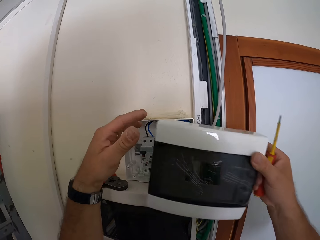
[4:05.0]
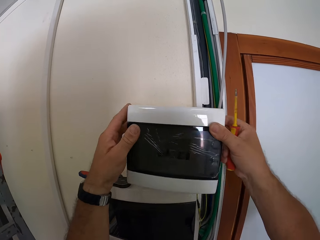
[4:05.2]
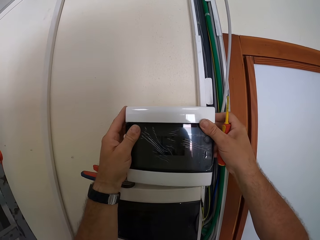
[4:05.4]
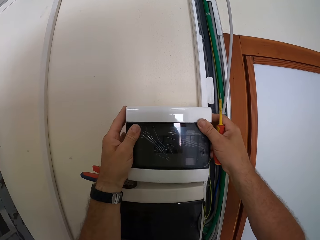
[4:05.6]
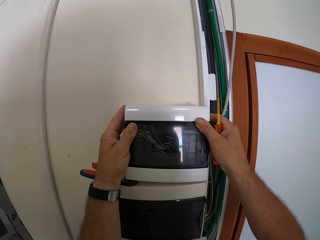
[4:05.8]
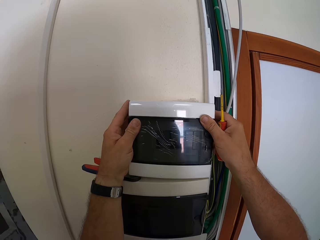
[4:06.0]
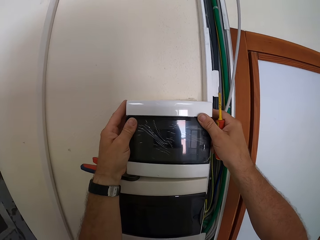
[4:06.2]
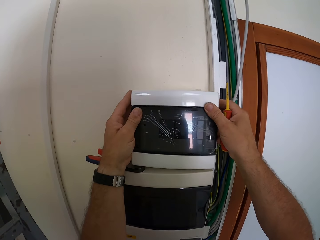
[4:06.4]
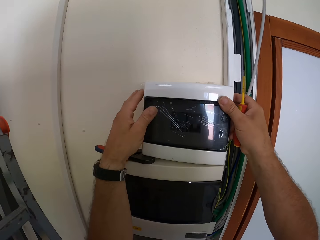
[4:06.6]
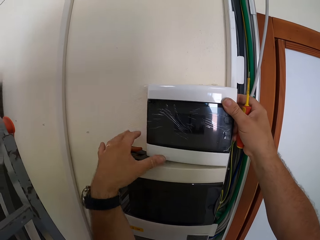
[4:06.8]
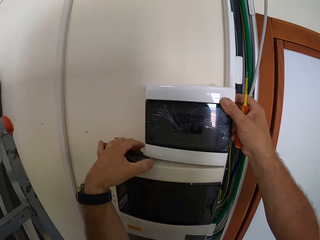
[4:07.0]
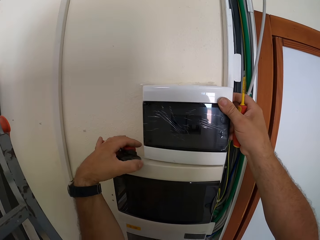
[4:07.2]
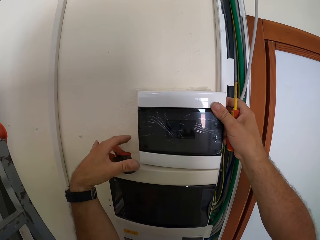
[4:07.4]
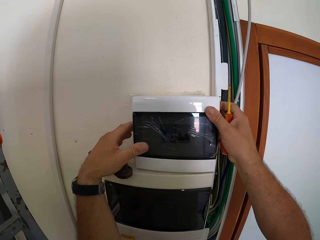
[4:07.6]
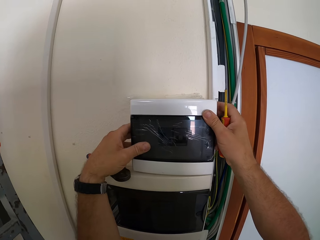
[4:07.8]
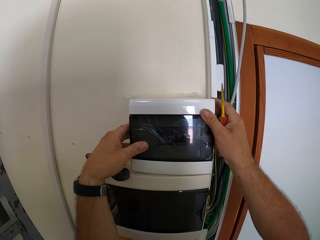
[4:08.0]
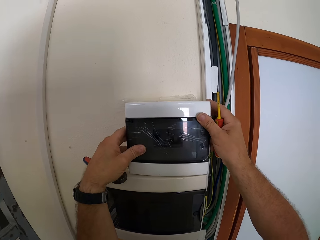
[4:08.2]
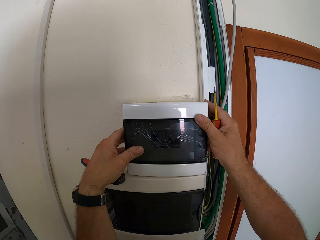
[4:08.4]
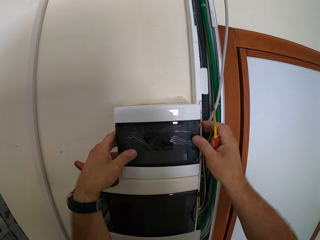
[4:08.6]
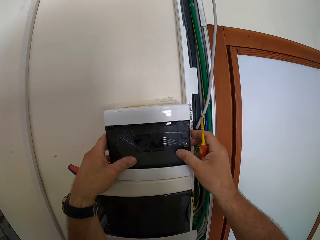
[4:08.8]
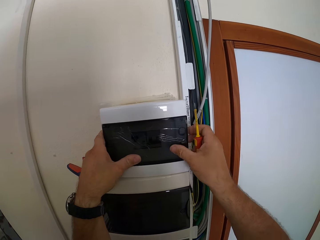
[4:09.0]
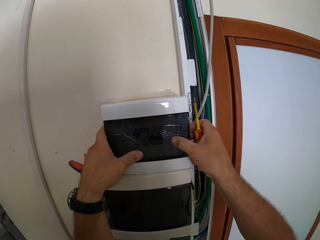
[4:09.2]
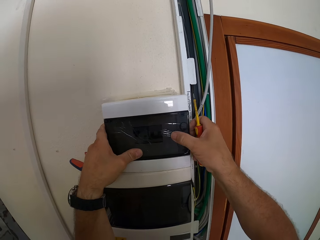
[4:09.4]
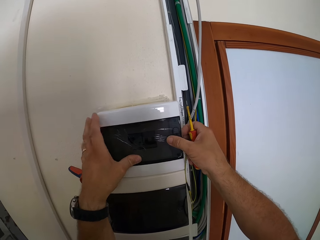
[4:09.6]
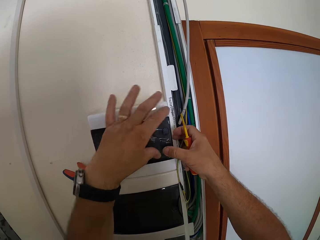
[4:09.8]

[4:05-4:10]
The camera wearer covers the circuit box. He moves the clipping tool with his left hand.

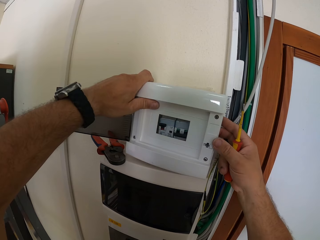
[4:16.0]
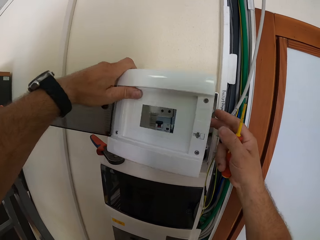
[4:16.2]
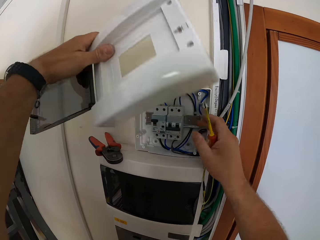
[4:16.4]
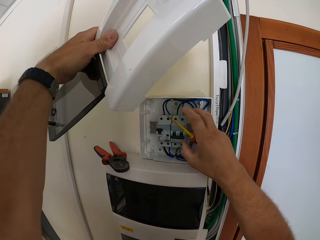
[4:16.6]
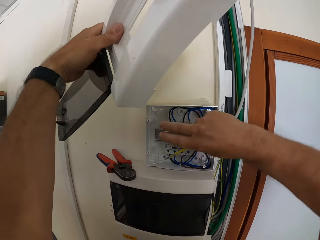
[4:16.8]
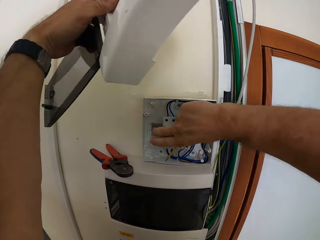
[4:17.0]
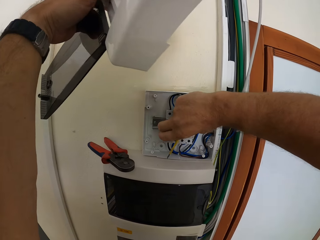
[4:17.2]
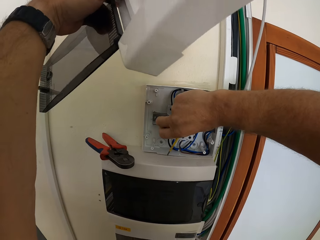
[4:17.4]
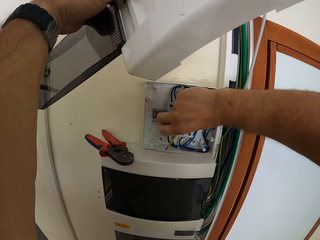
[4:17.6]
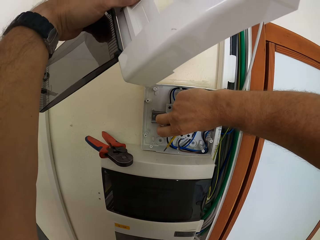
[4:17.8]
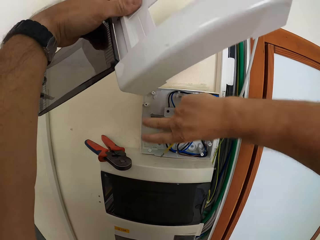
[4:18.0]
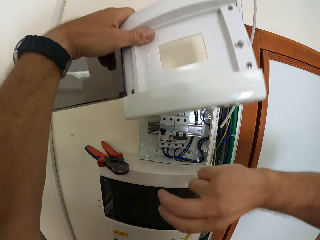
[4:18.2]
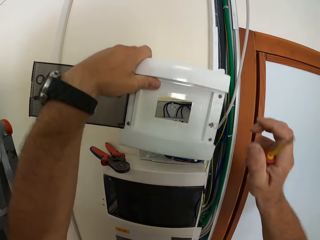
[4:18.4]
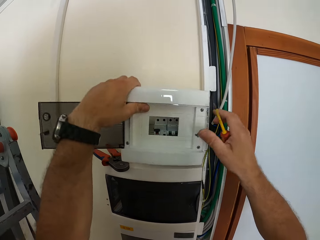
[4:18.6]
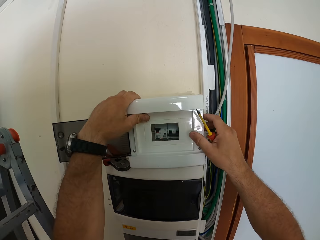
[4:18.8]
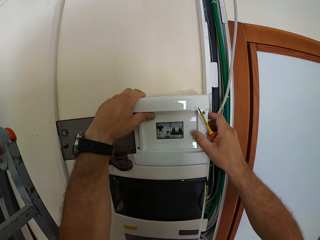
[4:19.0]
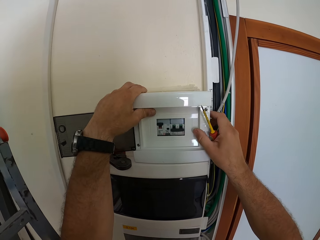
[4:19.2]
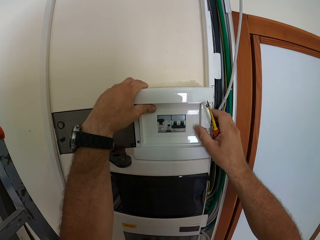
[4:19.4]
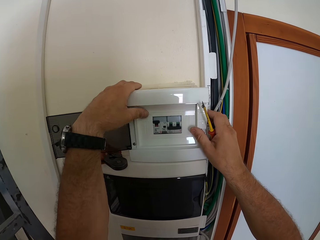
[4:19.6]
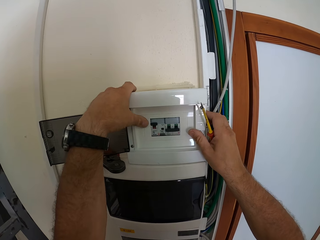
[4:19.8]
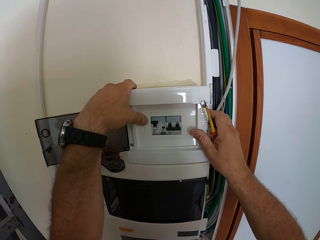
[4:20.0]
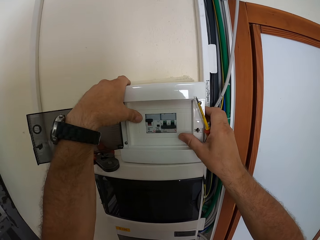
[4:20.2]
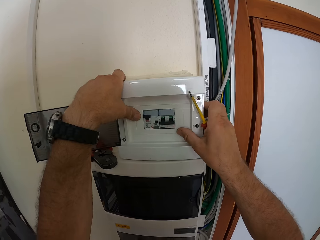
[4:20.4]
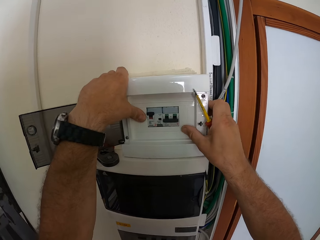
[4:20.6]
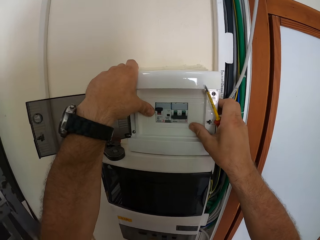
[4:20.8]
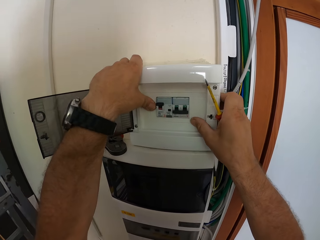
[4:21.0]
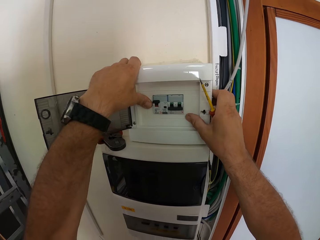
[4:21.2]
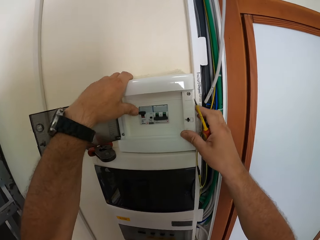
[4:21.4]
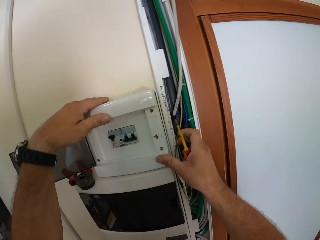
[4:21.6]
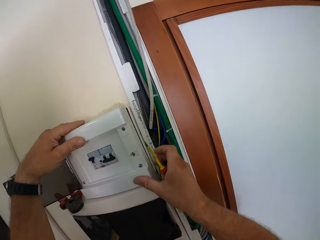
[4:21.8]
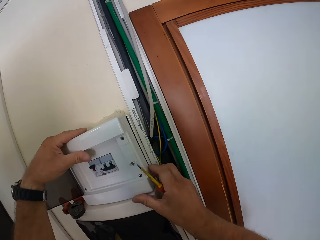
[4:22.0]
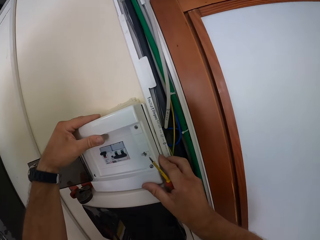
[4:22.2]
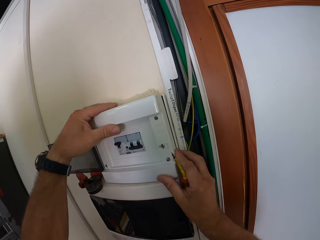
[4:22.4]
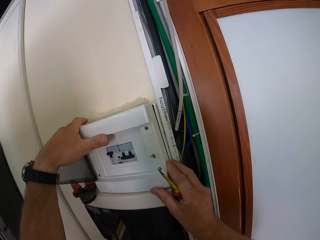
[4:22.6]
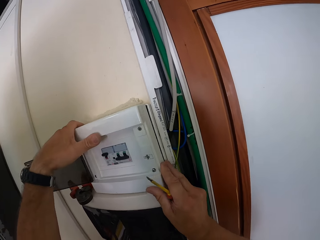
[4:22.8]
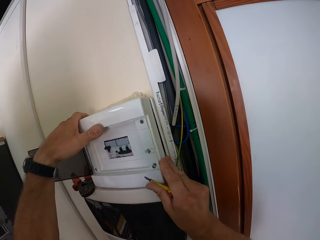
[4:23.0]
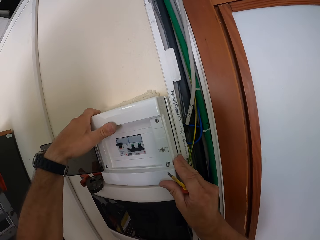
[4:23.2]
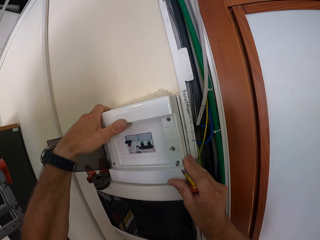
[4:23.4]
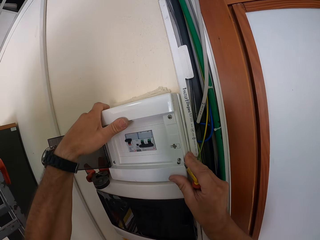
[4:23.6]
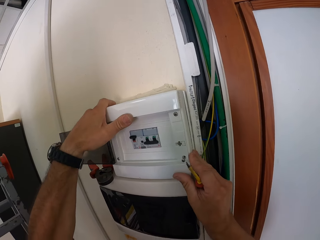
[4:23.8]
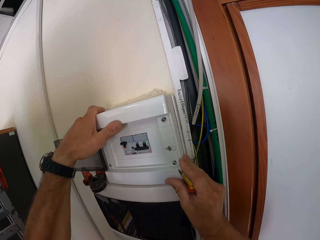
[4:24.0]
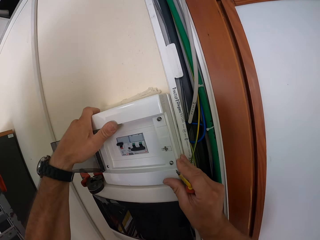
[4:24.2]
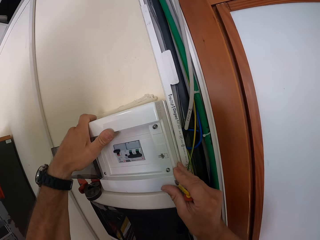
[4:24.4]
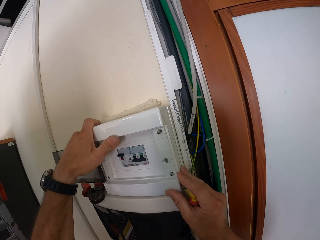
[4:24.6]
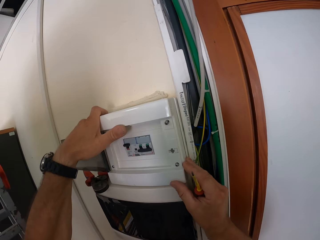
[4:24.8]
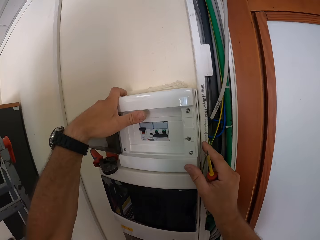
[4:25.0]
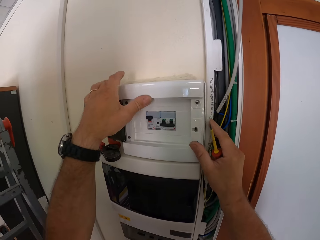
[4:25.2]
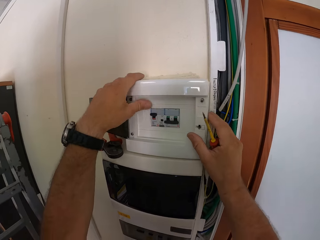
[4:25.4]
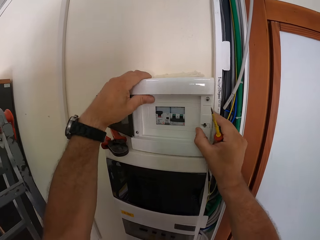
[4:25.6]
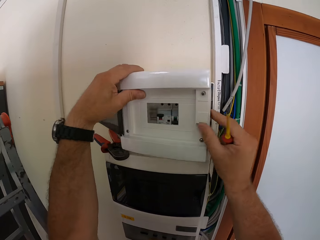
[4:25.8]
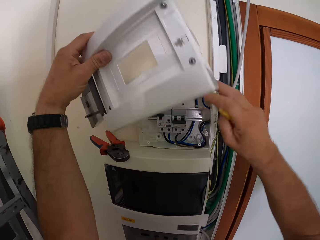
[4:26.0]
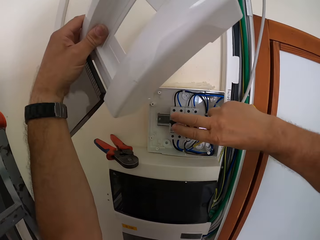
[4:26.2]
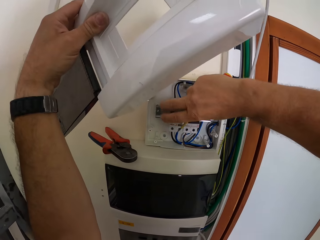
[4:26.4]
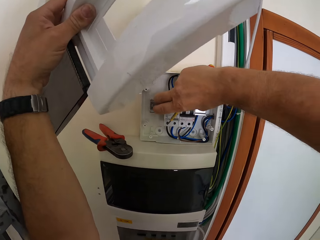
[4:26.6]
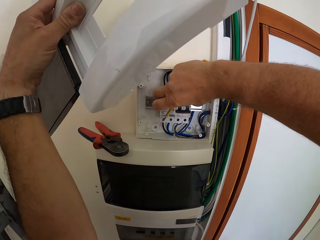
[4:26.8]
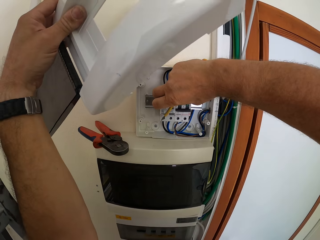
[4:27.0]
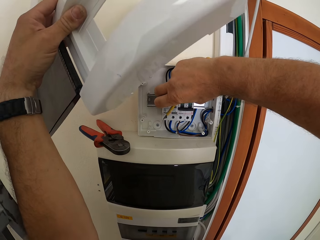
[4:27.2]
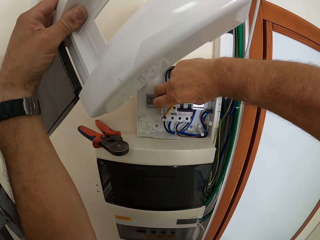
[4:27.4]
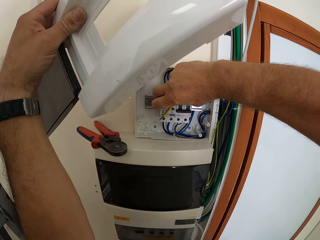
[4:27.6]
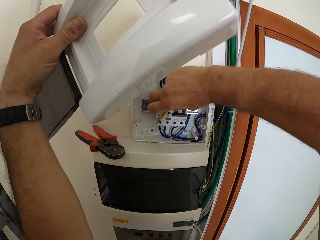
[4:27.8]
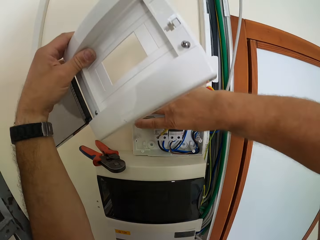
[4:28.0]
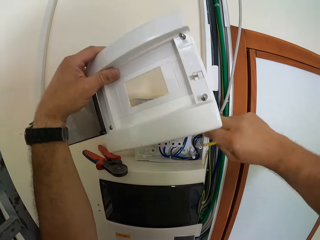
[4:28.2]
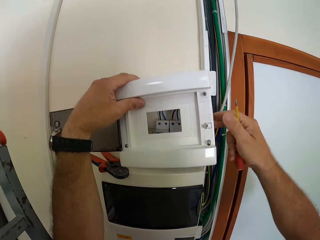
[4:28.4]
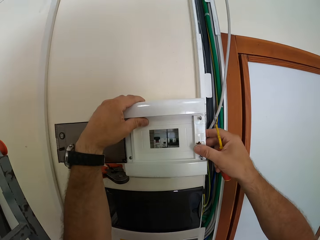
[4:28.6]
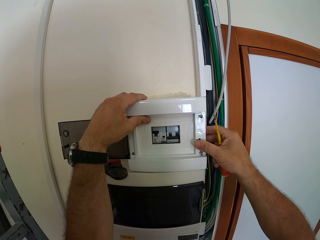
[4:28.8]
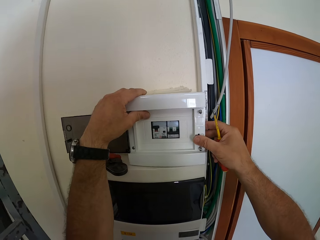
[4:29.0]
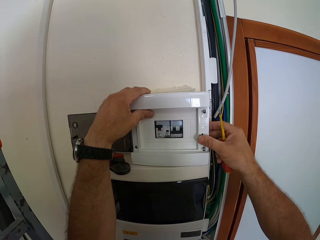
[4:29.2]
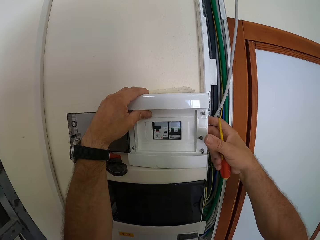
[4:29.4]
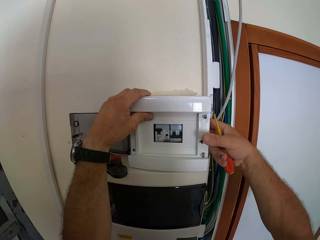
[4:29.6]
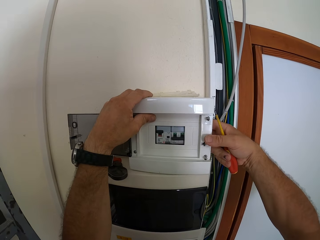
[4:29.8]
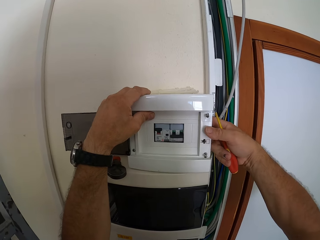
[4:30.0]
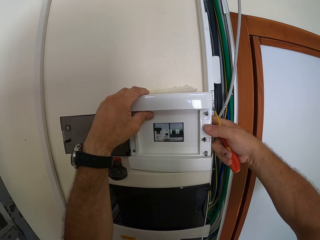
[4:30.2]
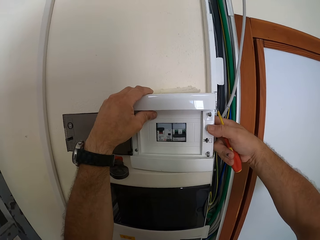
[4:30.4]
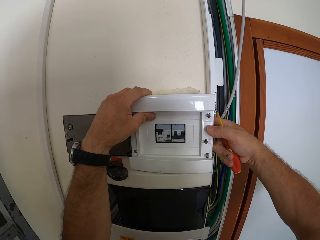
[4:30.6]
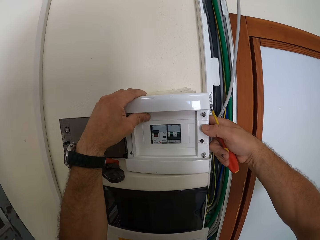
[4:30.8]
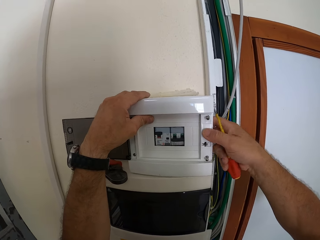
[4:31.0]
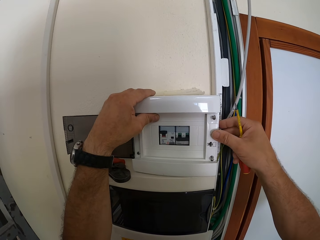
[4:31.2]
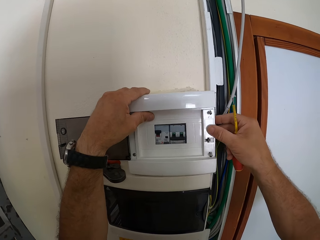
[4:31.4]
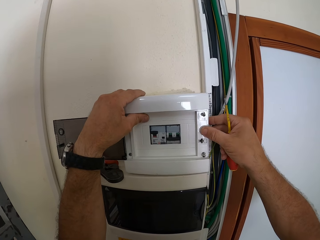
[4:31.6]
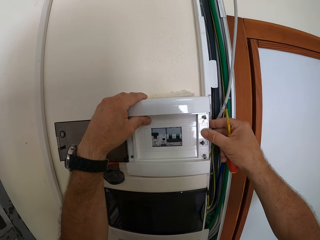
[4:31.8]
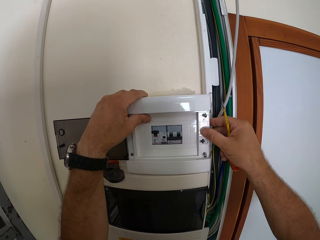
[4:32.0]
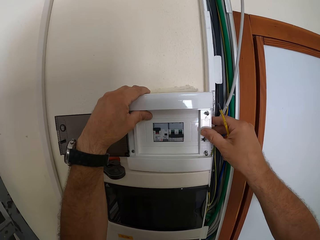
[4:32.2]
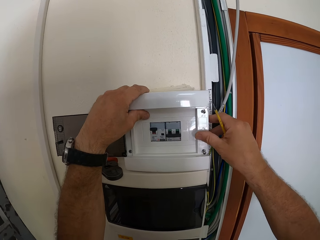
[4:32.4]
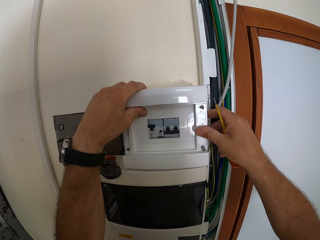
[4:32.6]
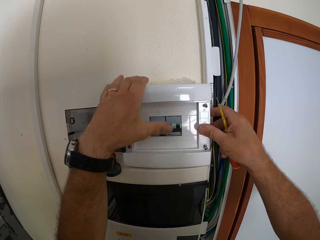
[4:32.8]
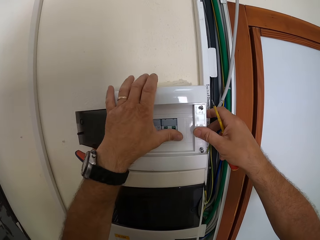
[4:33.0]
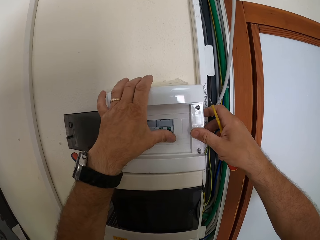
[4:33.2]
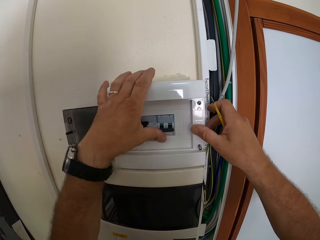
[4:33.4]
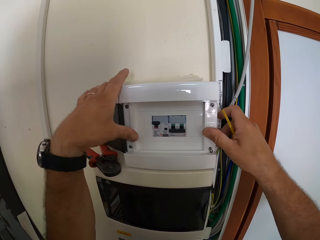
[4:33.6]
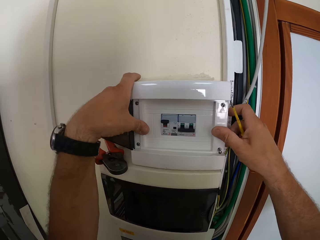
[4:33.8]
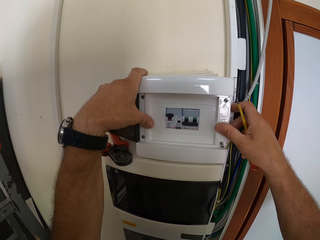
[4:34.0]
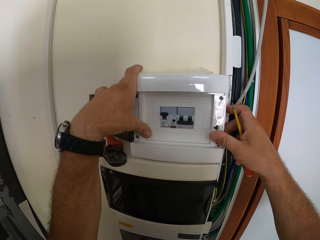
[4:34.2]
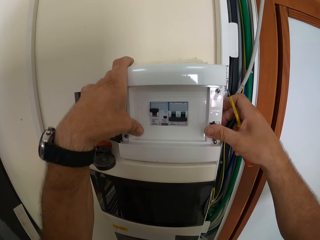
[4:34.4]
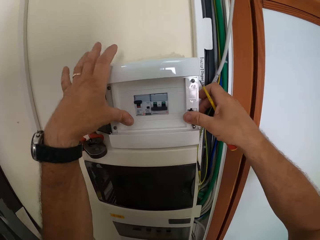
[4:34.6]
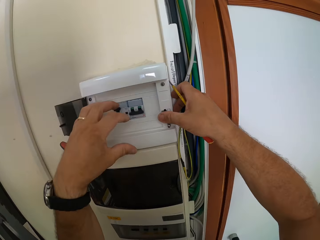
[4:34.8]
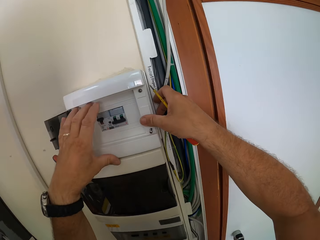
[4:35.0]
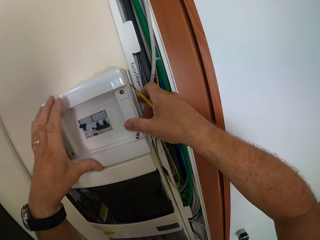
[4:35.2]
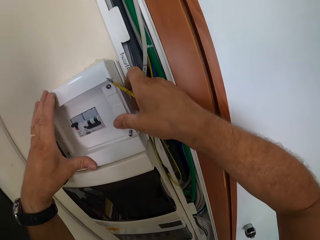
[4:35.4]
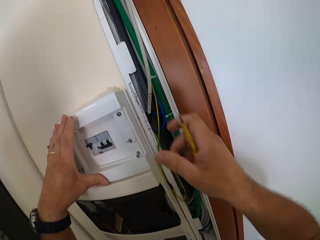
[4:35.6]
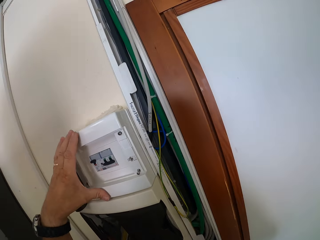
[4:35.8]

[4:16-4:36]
The camera wearer opens the cover of the circuit box. They touch the circuit breakers in the circuit box. They fit the cover on the circuit box. They remove the cover of the circuit box. They adjust the circuit breakers in the circuit box. They fit the cover on the circuit box.
